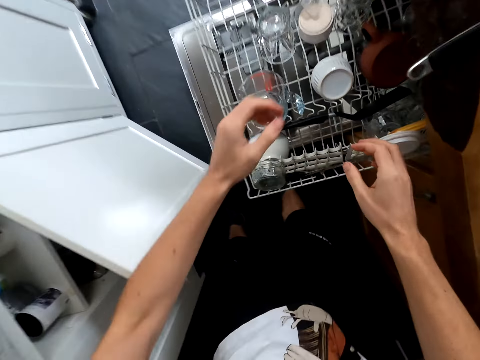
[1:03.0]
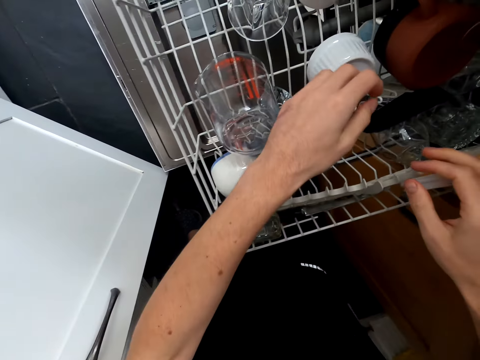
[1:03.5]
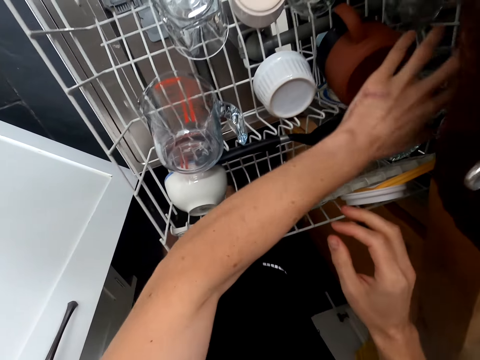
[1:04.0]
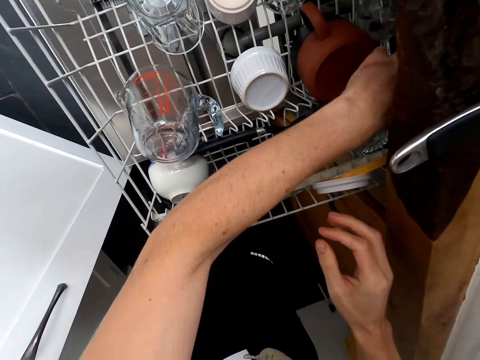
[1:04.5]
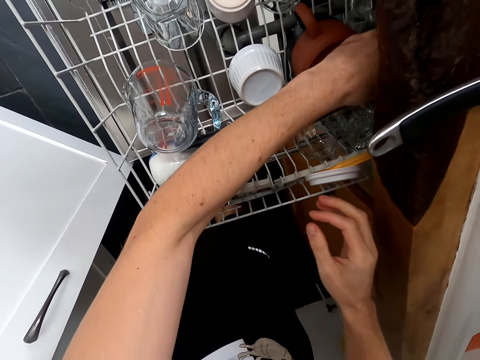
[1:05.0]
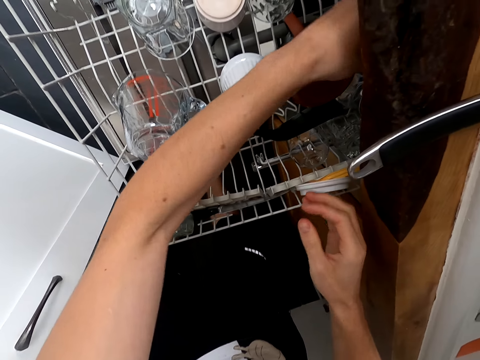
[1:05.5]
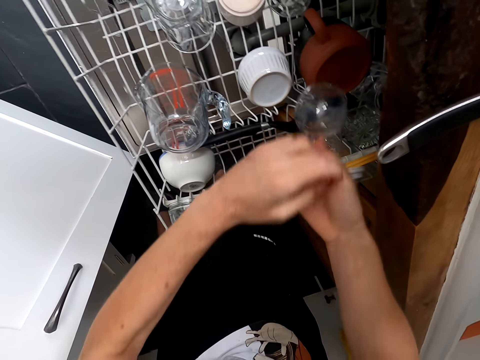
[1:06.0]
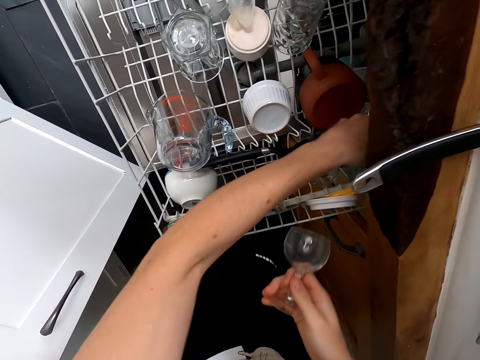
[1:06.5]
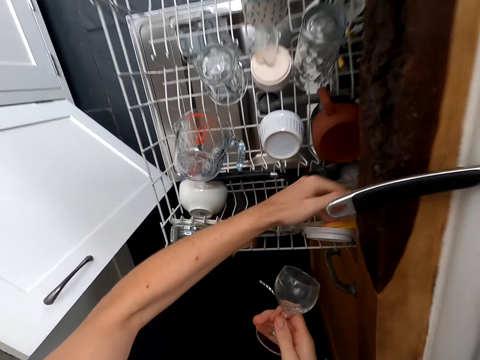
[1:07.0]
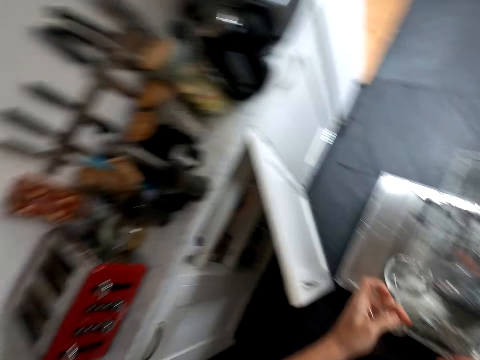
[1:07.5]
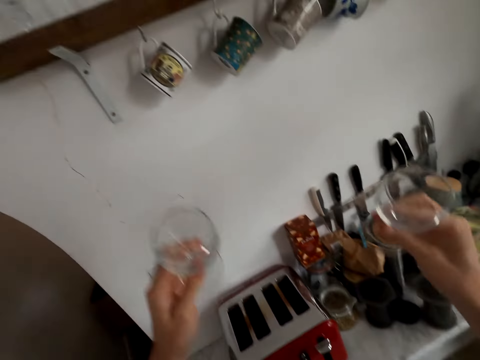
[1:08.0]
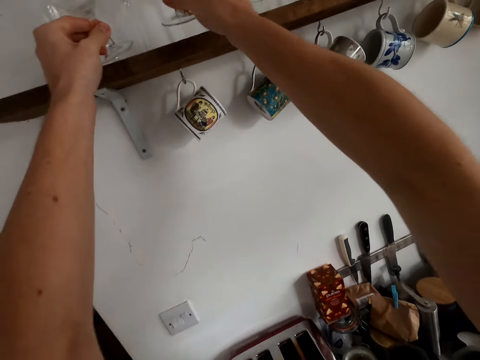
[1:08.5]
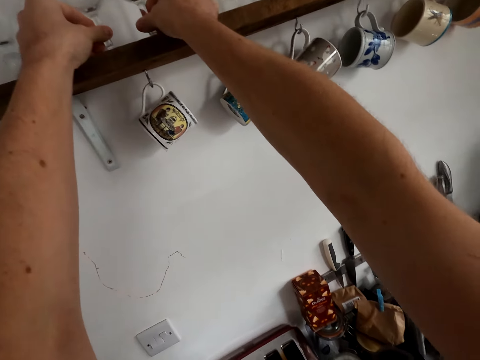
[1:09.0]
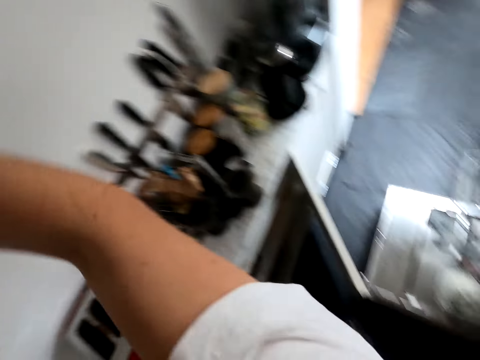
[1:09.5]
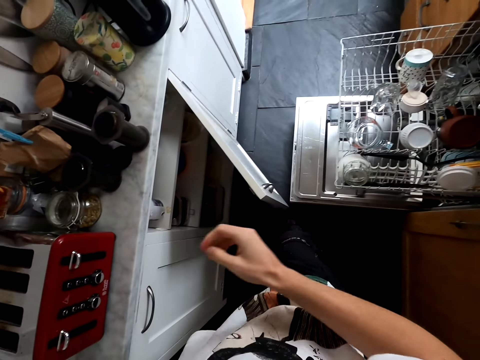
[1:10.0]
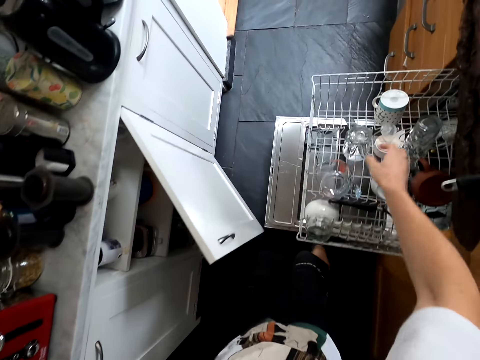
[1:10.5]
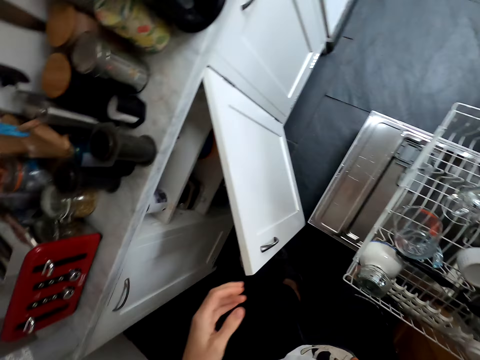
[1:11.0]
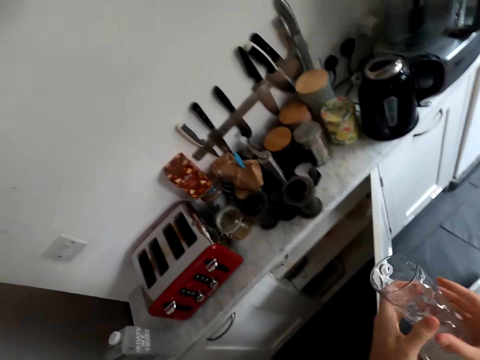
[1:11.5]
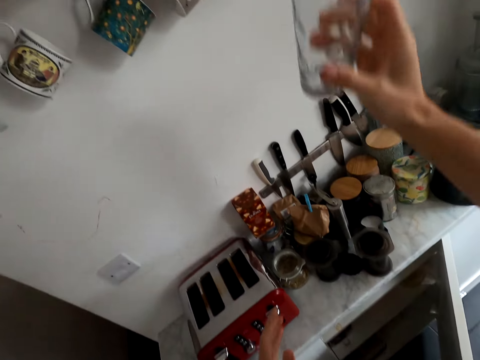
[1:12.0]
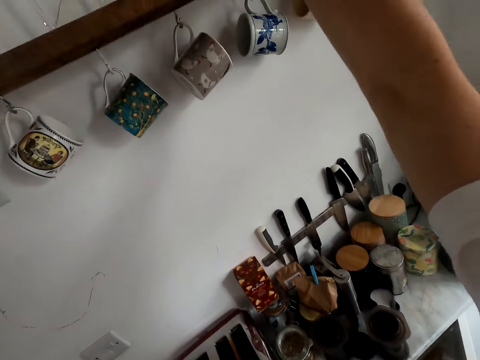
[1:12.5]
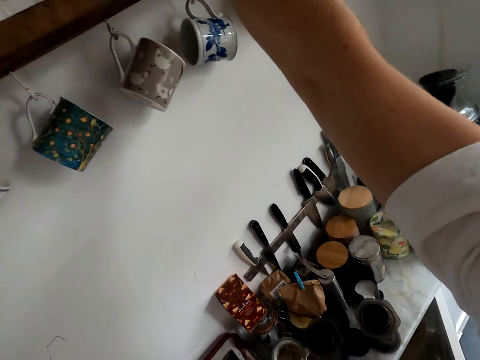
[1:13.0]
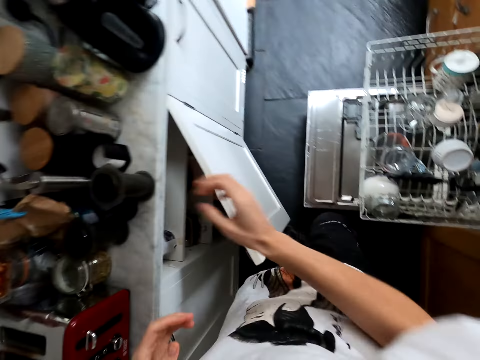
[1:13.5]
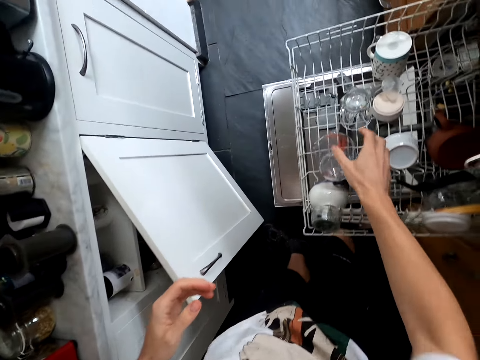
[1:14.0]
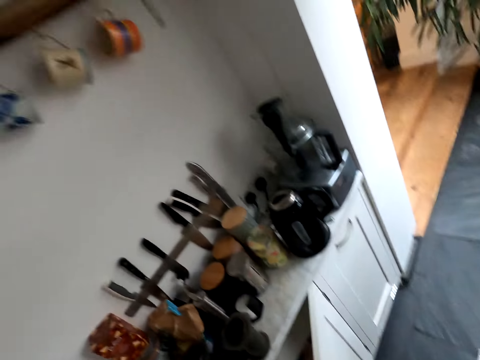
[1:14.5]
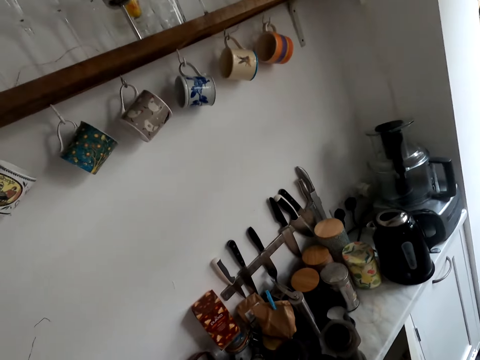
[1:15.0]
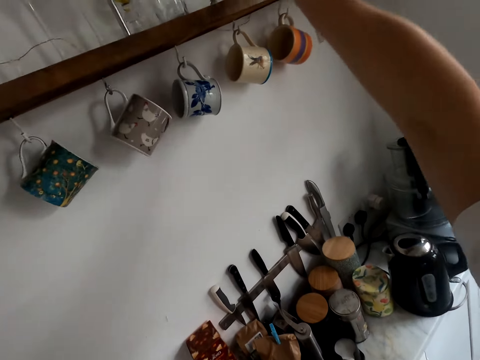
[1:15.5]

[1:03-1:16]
The camera wearer turns around. They take another wine glass from the dish rack. They hold the wine glass with the right hand. They take another wine glass. They turn around. They put the wine glasses on the upper cabinet. They turn around. They take another glass from the dish rack. They hold the glass with both hands. They remove one hand from the glass. They put the glass on the upper cabinet. They turn around. They take a glass from the dish rack.

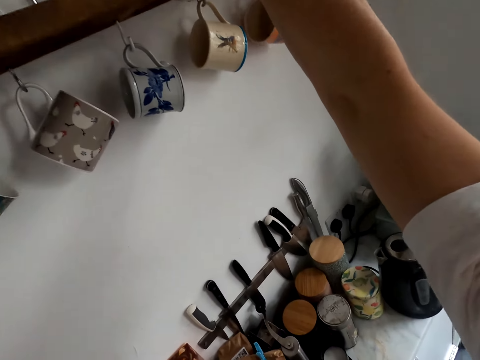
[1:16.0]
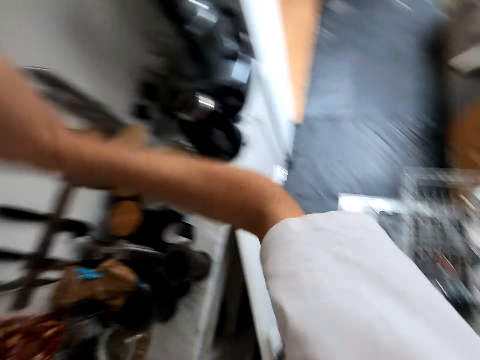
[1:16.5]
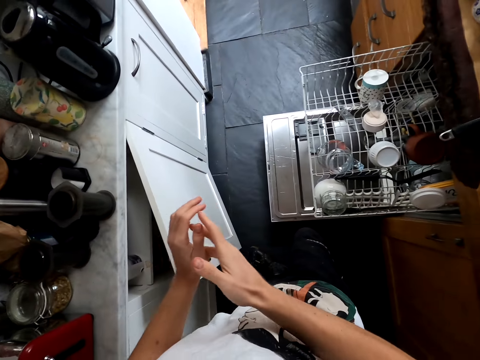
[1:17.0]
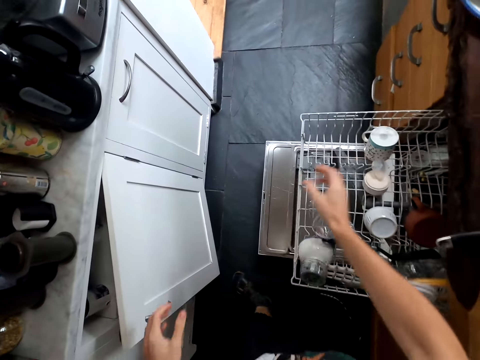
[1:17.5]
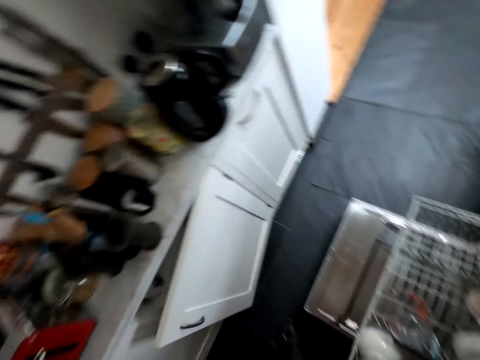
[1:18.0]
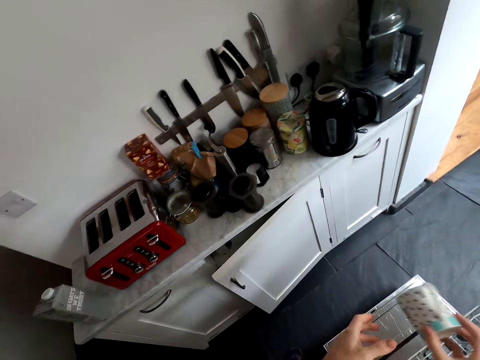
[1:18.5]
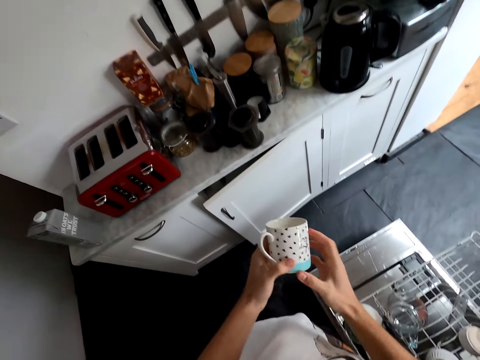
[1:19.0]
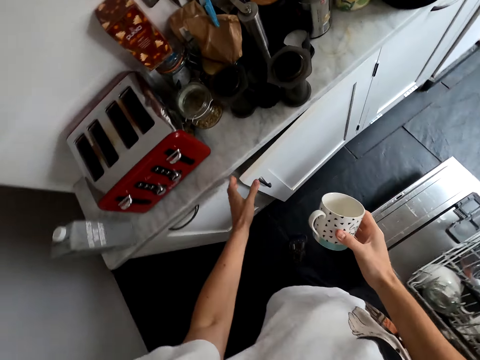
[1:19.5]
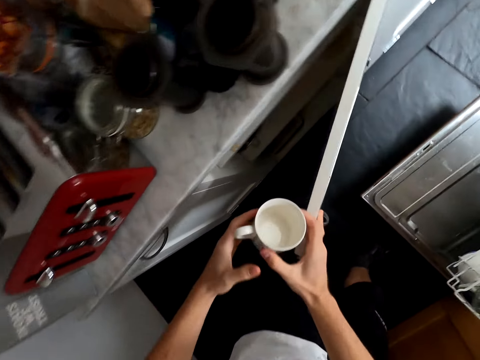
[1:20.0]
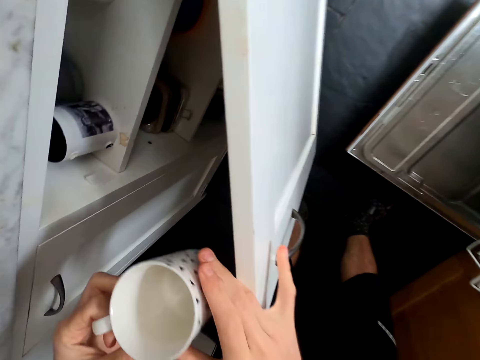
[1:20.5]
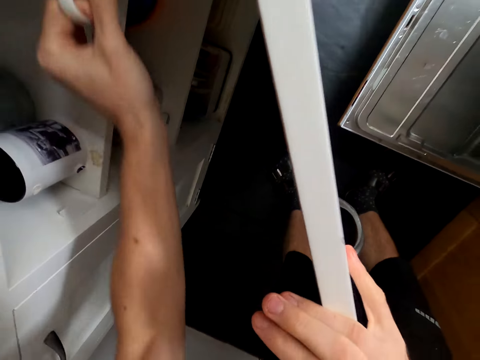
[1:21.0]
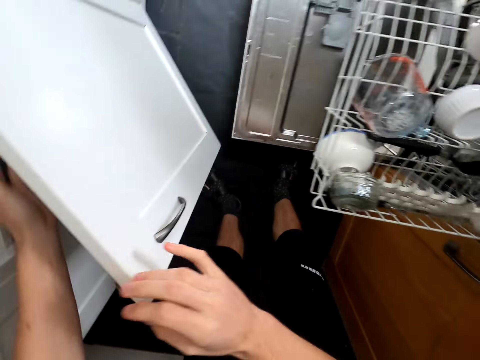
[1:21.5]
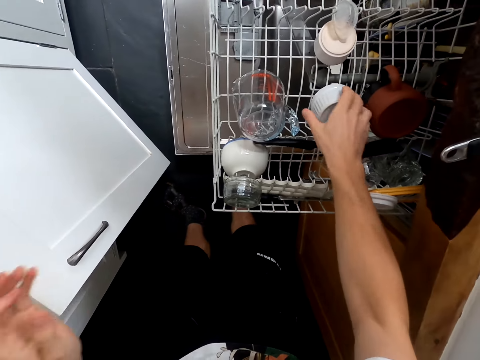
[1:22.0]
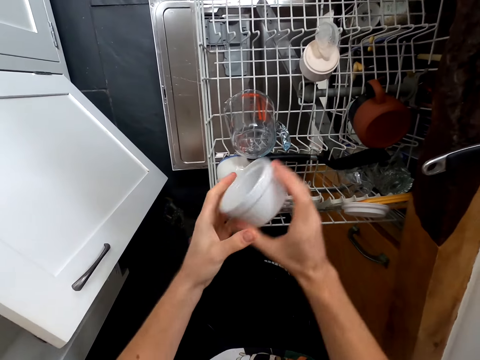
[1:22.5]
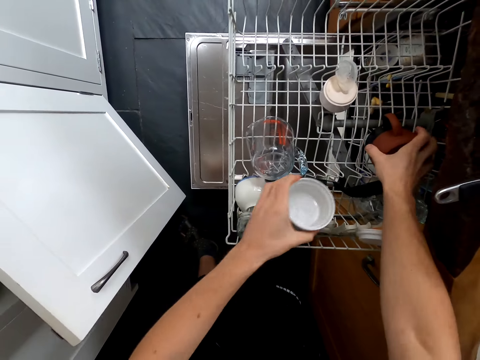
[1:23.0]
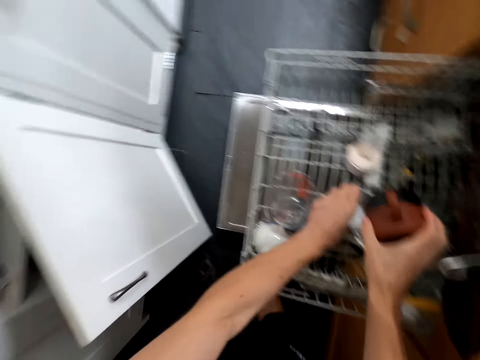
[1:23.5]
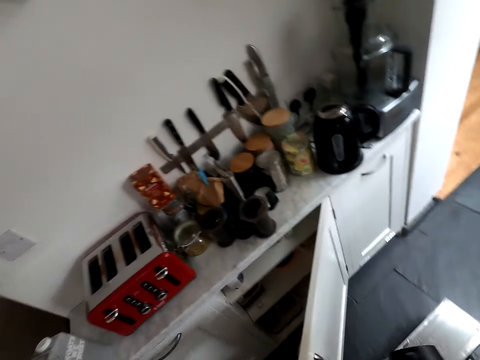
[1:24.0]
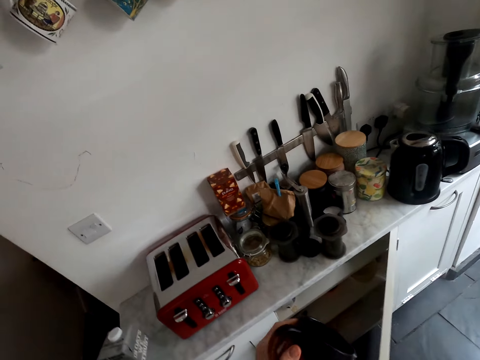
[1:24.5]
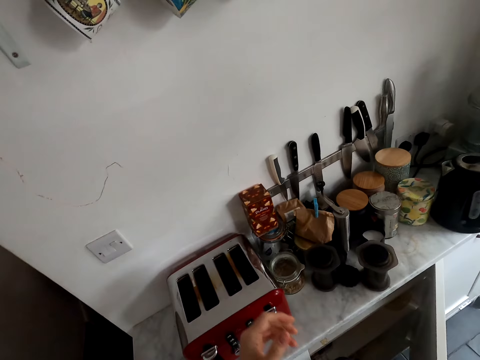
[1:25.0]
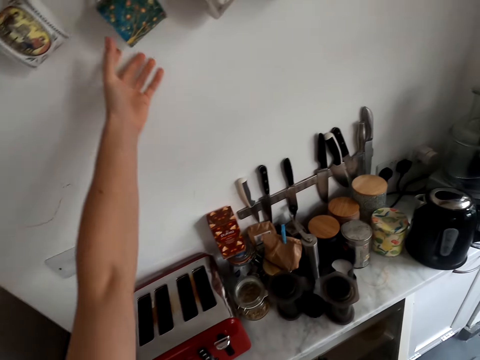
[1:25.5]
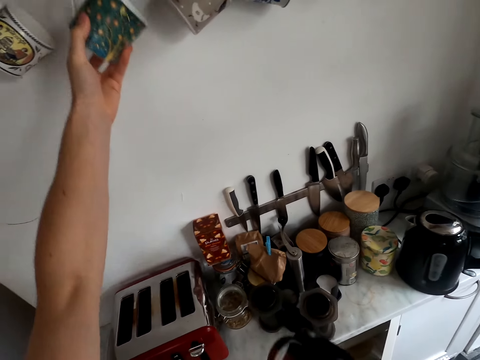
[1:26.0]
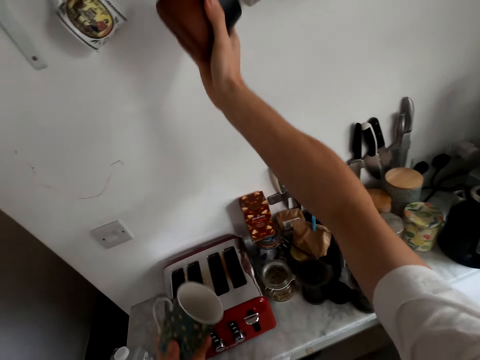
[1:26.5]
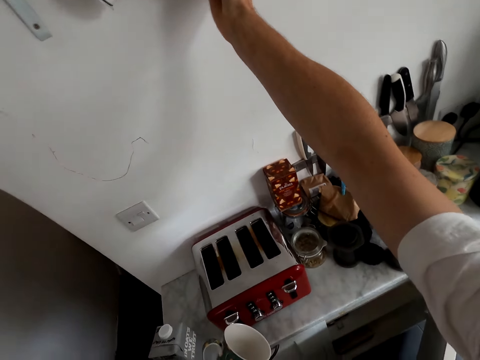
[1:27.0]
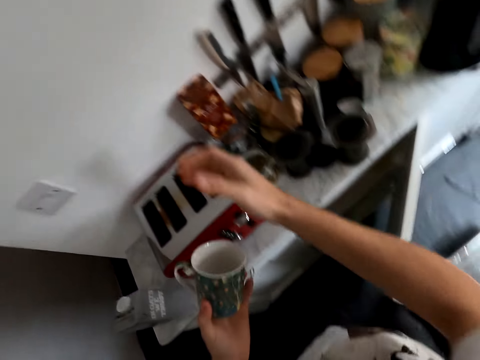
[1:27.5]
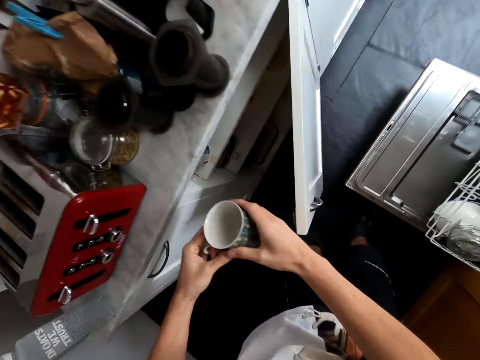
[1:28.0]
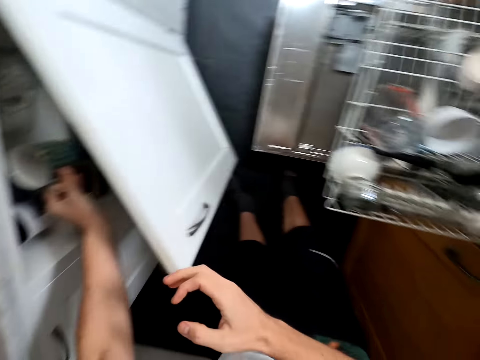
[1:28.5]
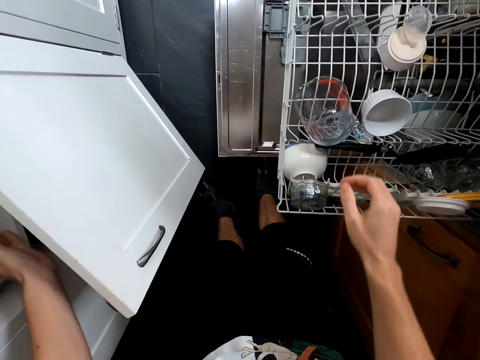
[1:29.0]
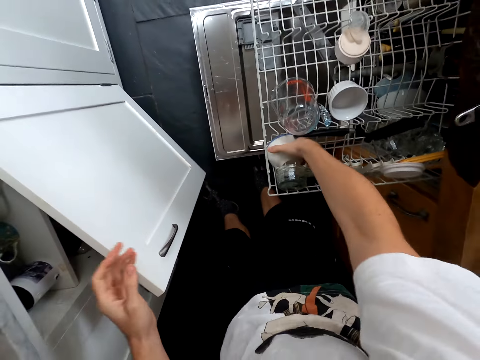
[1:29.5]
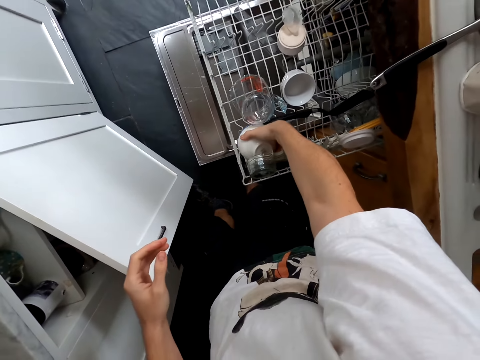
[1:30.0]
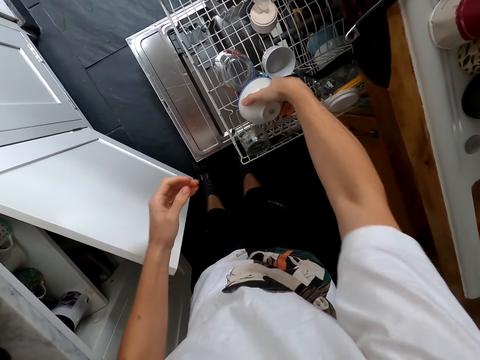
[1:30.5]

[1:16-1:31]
The camera wearer puts the glass on the upper cabinet. They turn around. They take a cup from the dish rack. They hold the cup with both hands. They open the cabinet. They hold the cup with the left hand. They put the cup in the cabinet. They take another utensil. They hold the utensil with the left hand. They put the utensil back in the dish rack. They take another cup. They turn around. They raise the hand. They take a cup on the wall hook. They hang the other cup on the wall hook. They hold the other cup with both hands. They remove one hand from the cup. They put the cup in the cabinet. They take a soup bowl.
